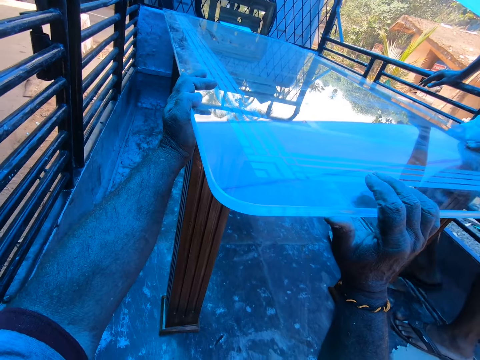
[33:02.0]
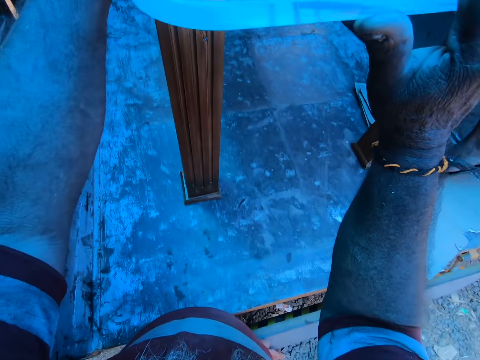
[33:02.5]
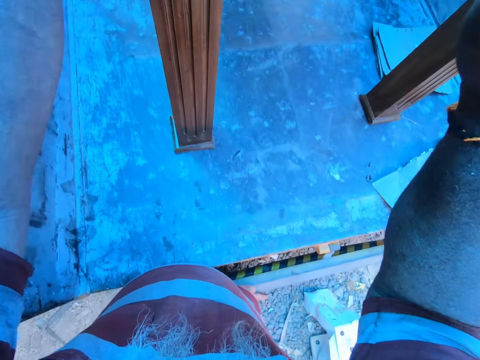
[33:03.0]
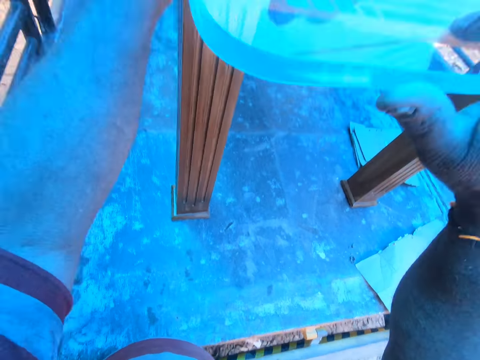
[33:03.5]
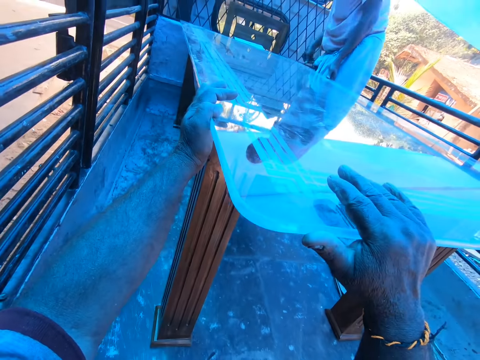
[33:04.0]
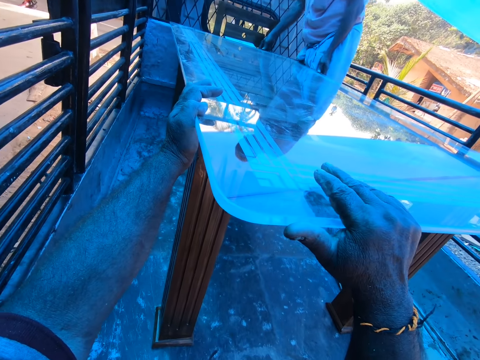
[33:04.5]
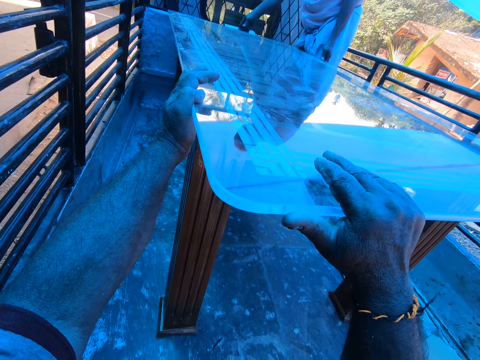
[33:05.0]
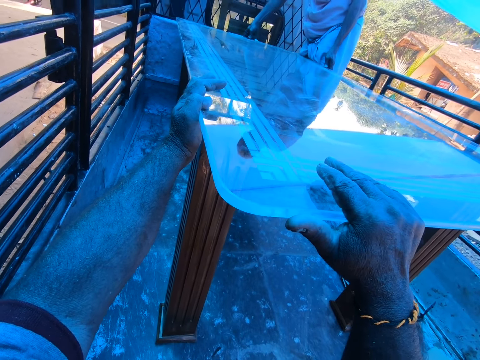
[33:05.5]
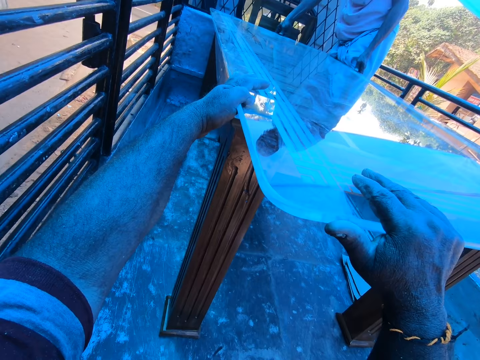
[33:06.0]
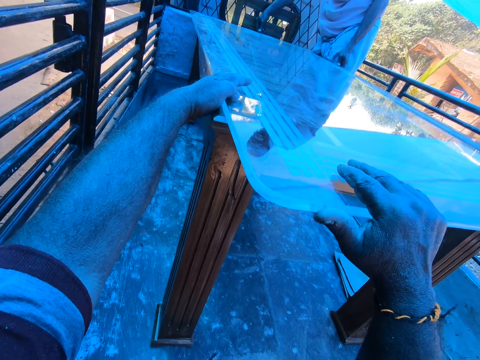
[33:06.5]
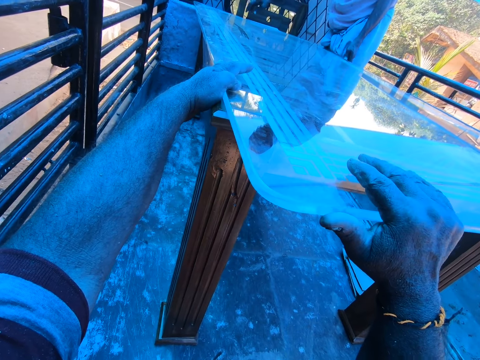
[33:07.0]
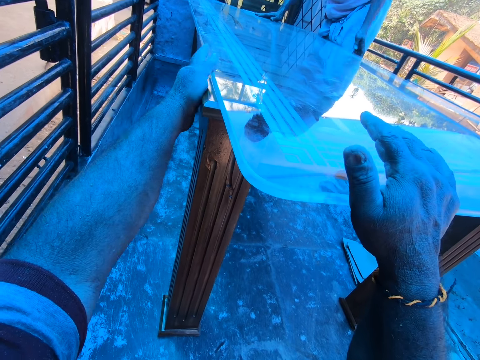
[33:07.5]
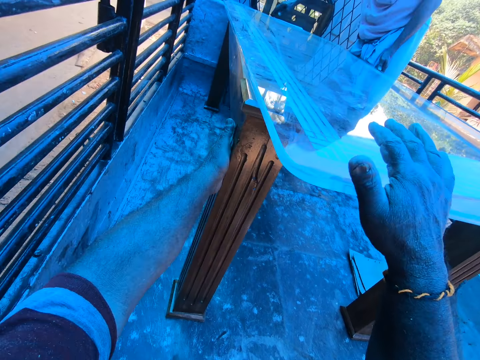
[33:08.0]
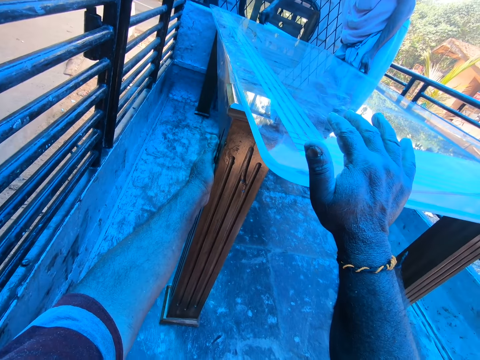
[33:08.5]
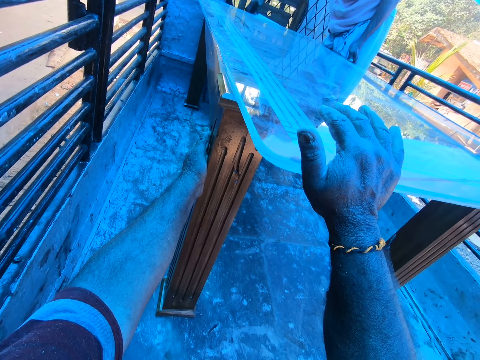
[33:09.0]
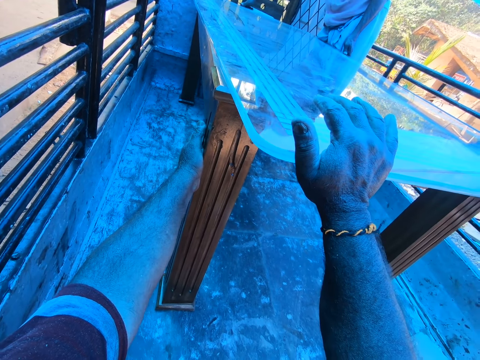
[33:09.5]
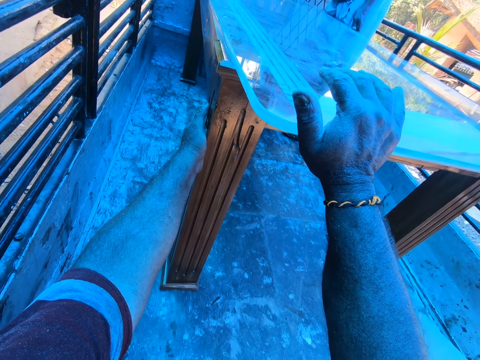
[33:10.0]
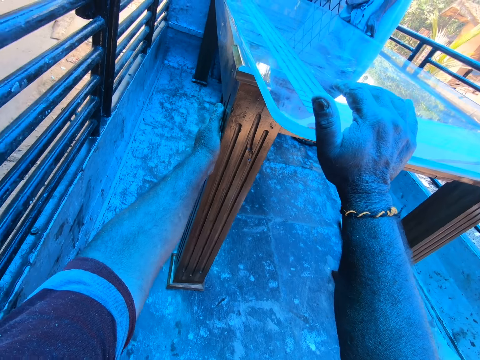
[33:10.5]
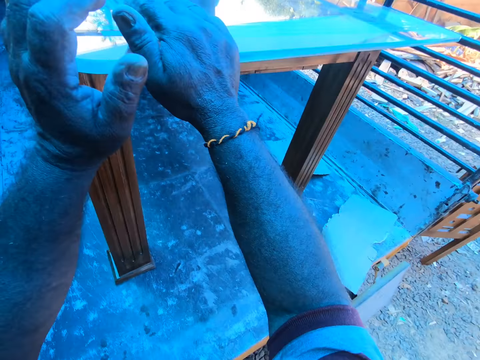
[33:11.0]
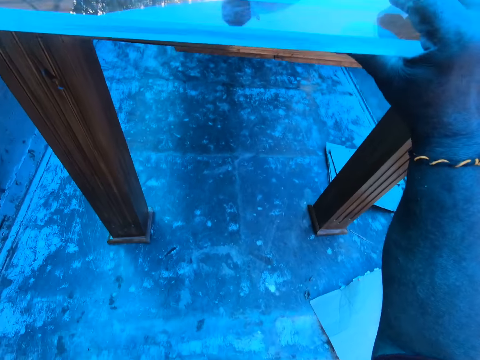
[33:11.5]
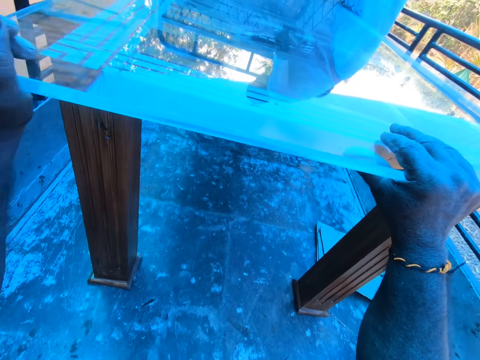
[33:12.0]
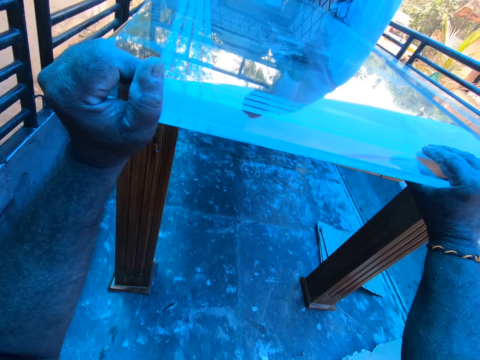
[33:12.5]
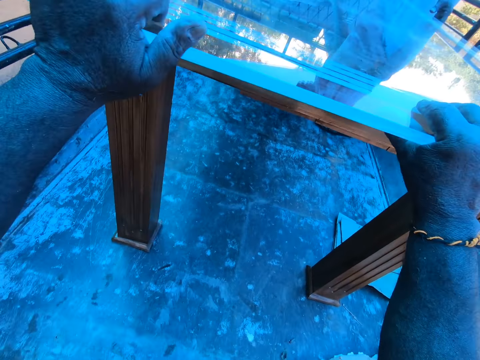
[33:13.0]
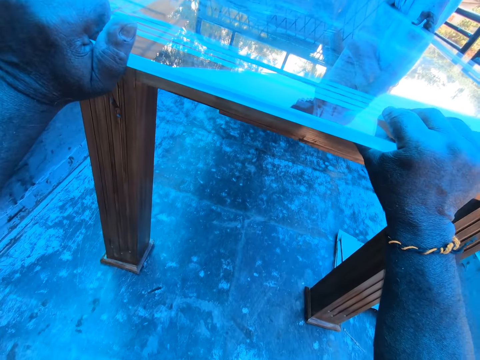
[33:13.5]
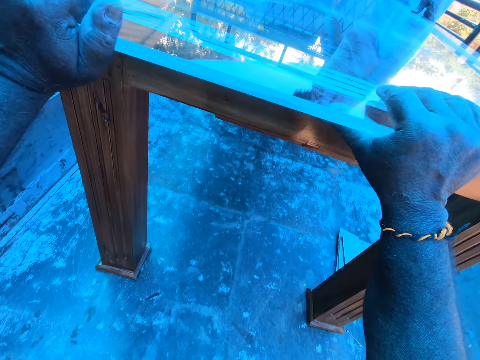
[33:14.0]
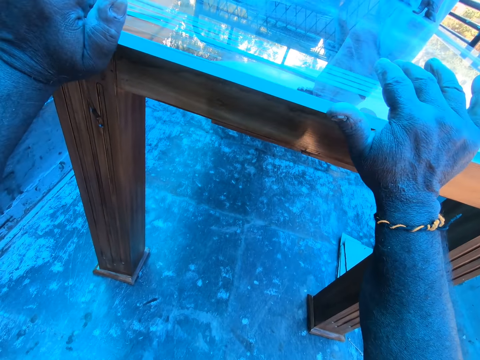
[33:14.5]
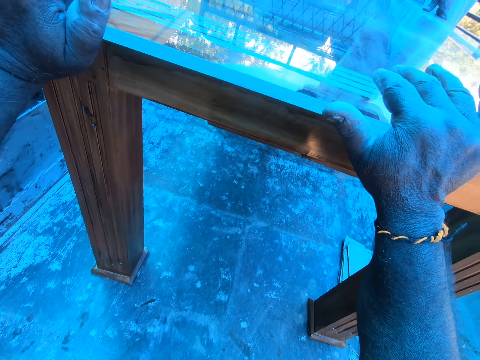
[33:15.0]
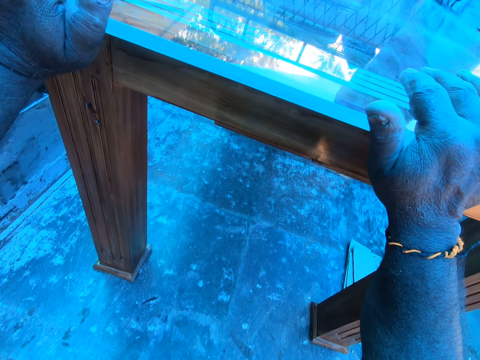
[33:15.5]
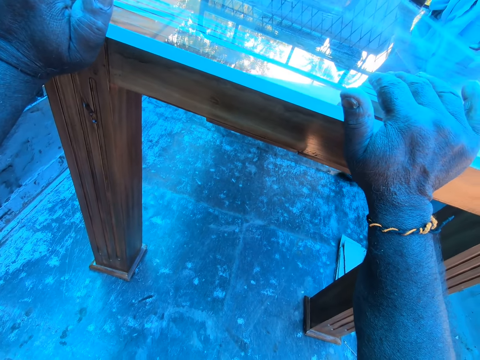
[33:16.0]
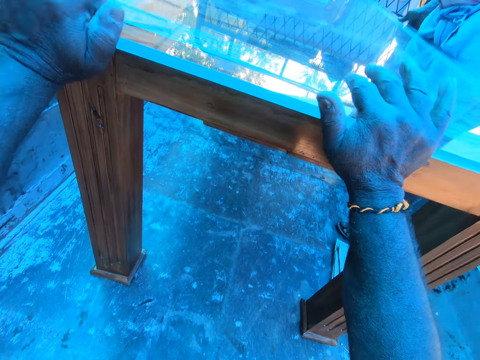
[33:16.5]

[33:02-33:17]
The camera wearer holds the table frame with his left hand. He holds the glass panel on the table frame at the back of the truck with his hands. He pushes the glass panel on the table frame at the back of the truck with his hands.

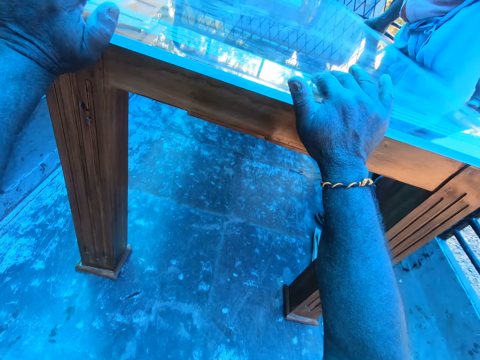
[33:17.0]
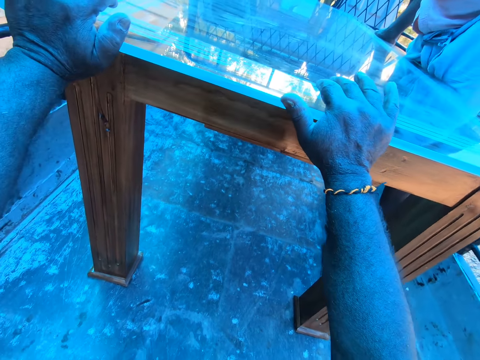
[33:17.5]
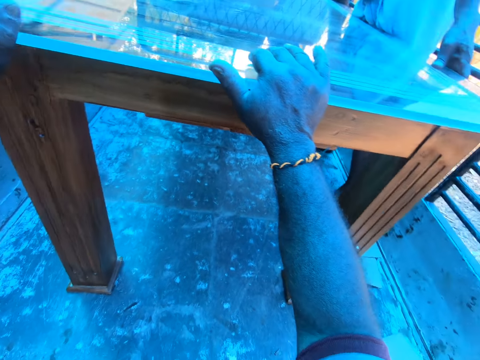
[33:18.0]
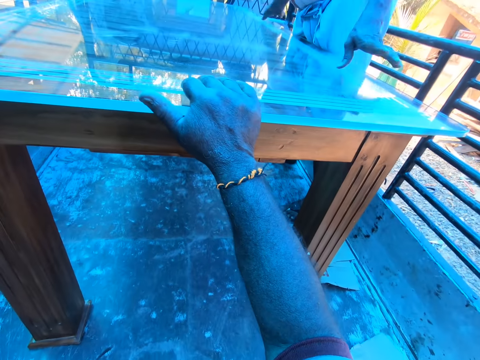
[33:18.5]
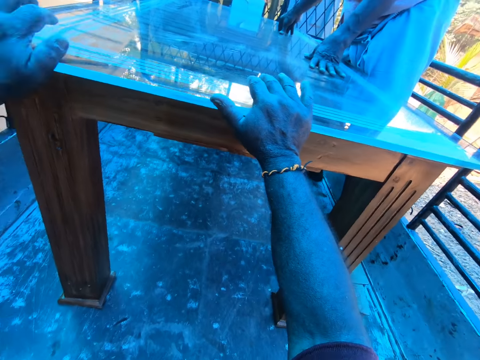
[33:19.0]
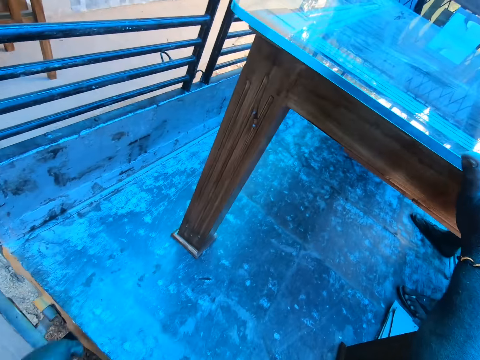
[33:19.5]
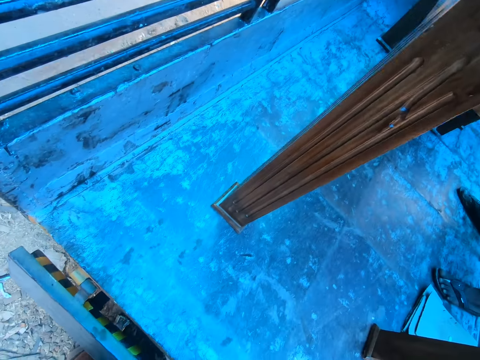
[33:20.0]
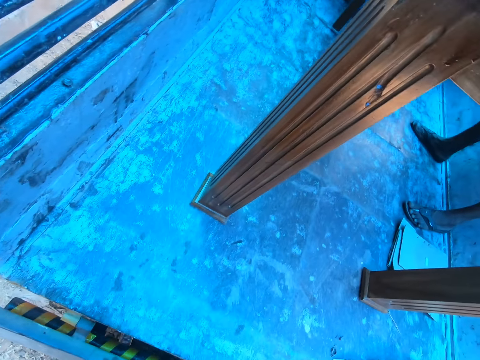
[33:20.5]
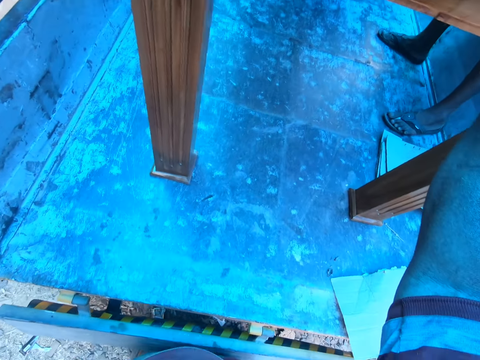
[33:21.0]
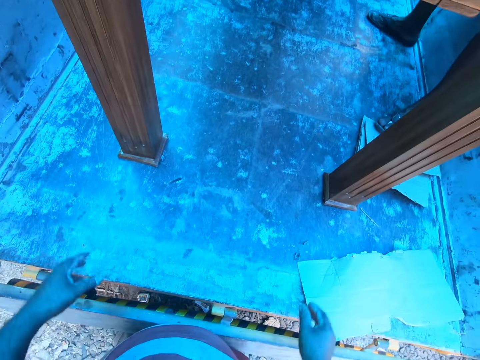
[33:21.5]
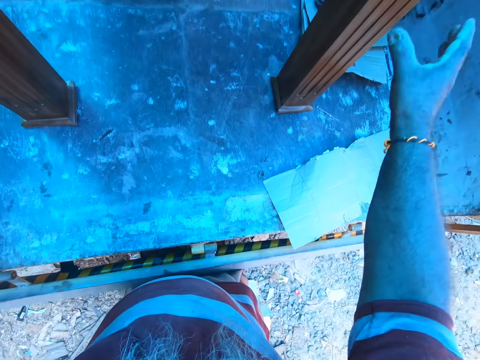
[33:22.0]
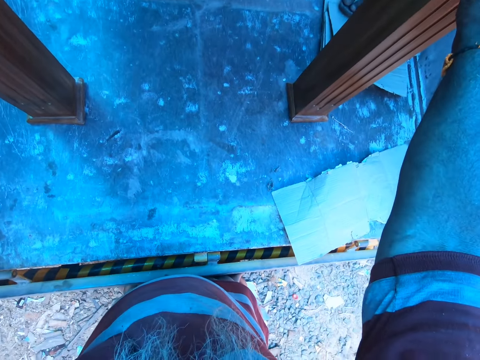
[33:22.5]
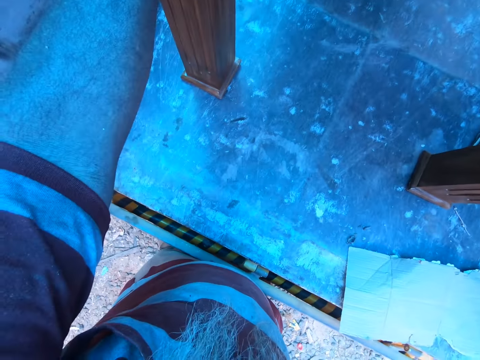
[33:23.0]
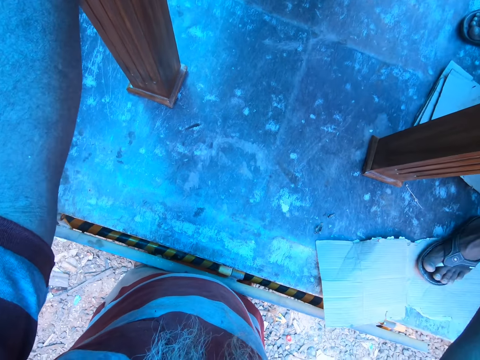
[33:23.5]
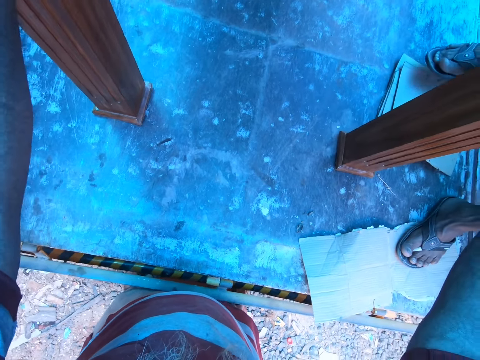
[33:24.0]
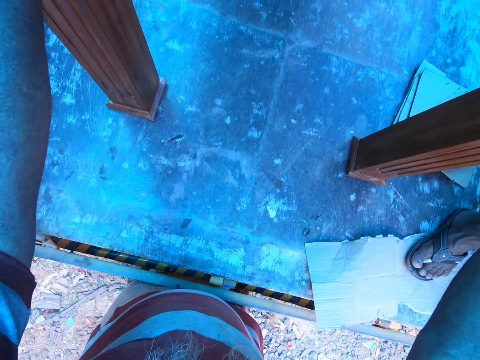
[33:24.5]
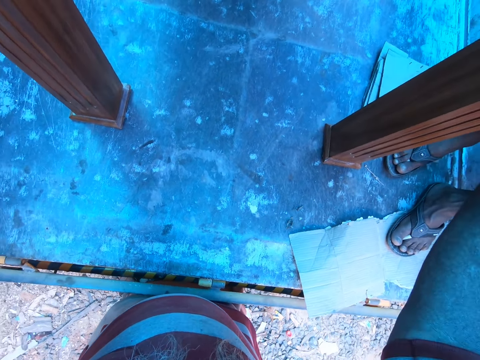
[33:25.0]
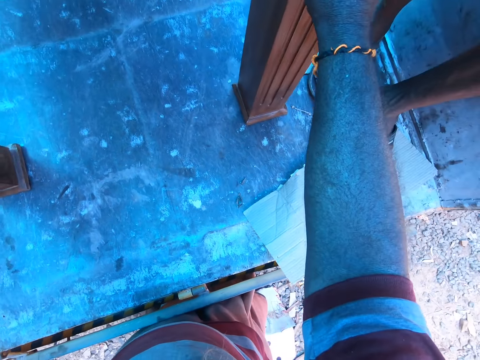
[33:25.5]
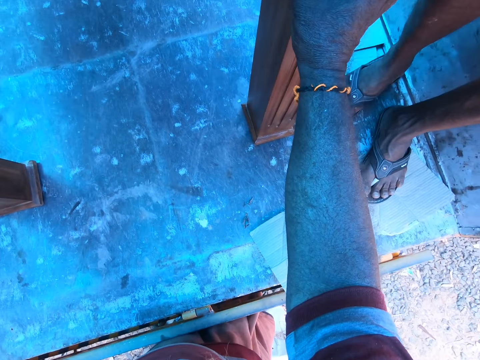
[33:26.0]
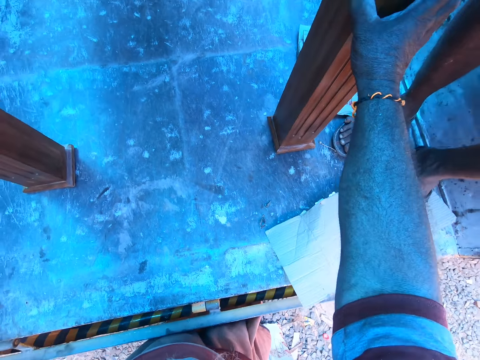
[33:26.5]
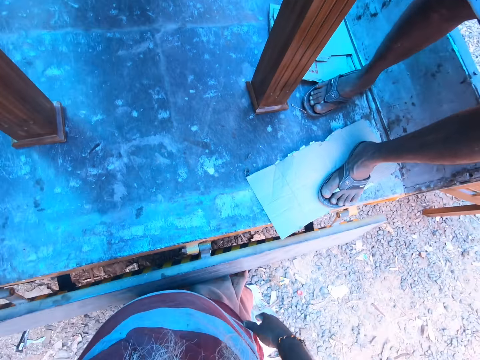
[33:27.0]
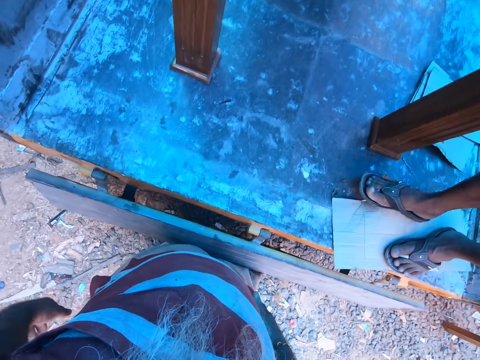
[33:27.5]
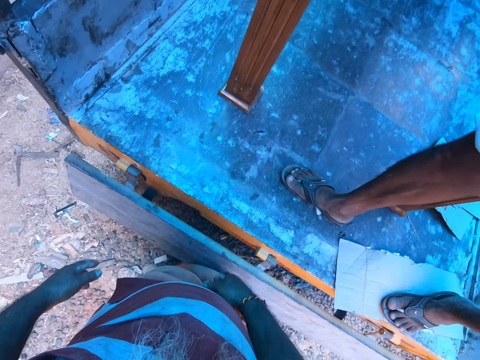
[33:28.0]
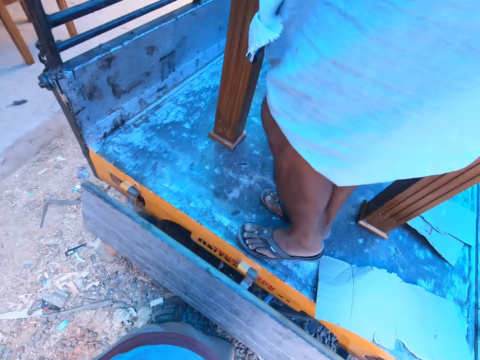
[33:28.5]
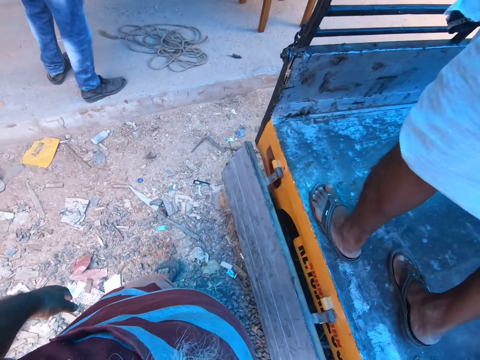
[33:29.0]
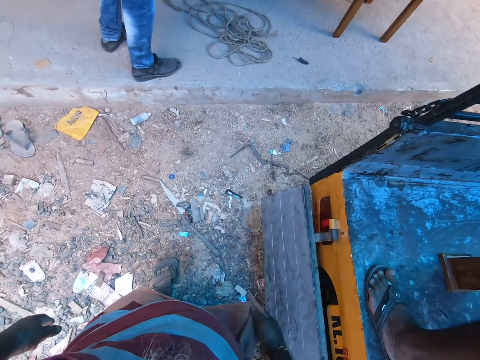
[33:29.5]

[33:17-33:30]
A man places his hands on the glass panel on the table frame at the back of the truck. The camera wearer interacts with the man. He holds the glass panel on the table frame at the back of the truck with his hands. The man interacts with the camera wearer. The camera wearer touches his shirt with his right hand.
